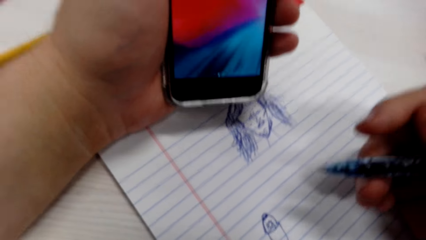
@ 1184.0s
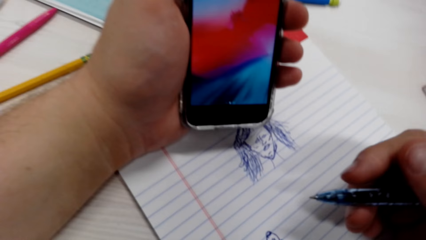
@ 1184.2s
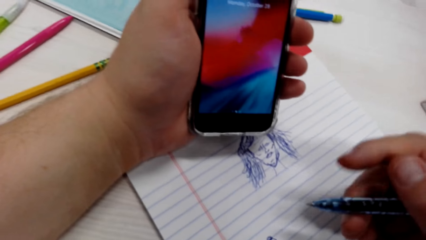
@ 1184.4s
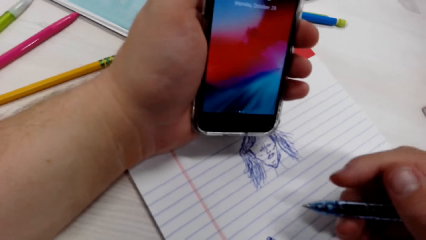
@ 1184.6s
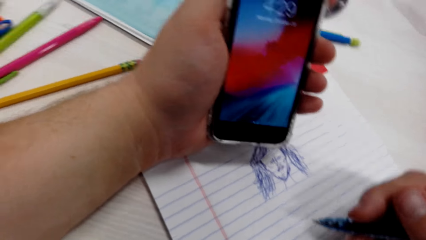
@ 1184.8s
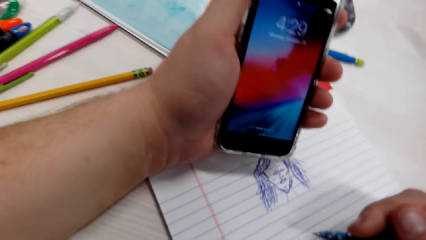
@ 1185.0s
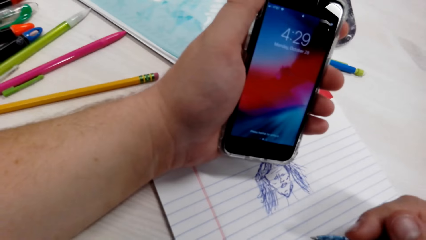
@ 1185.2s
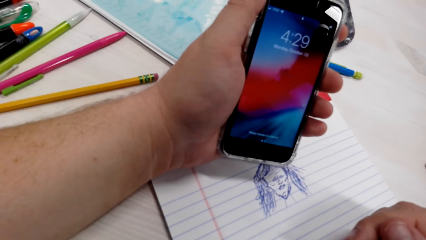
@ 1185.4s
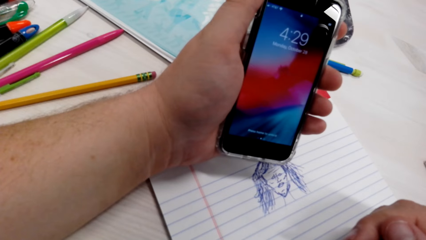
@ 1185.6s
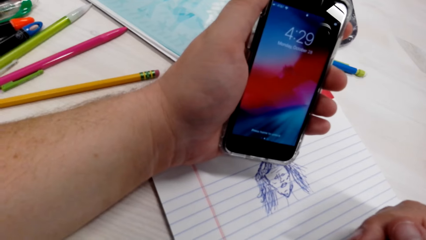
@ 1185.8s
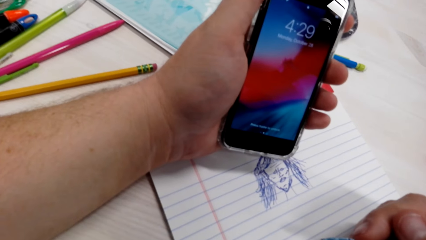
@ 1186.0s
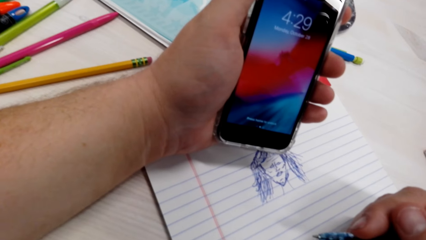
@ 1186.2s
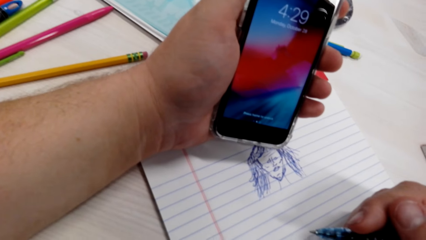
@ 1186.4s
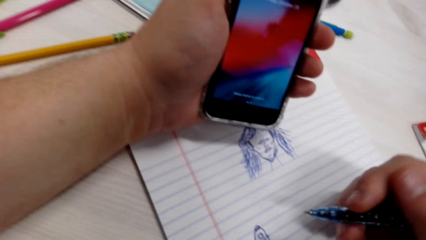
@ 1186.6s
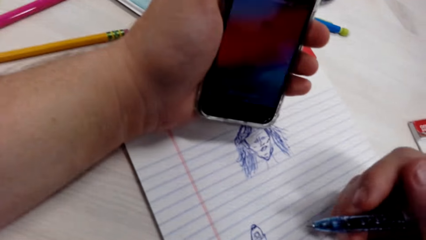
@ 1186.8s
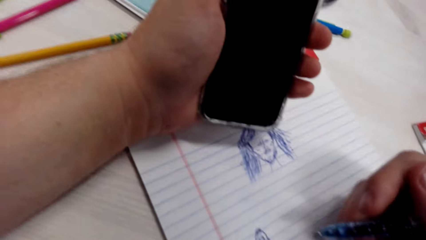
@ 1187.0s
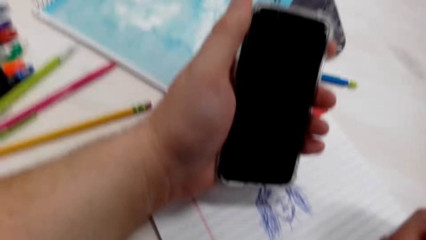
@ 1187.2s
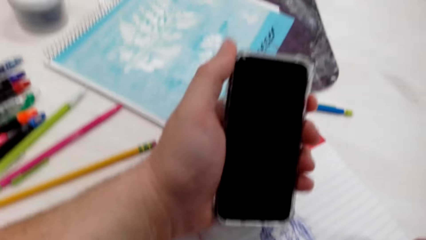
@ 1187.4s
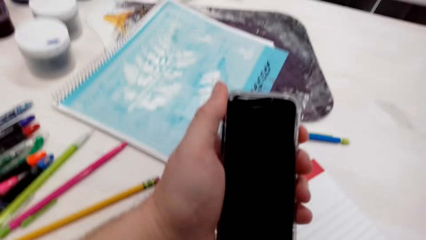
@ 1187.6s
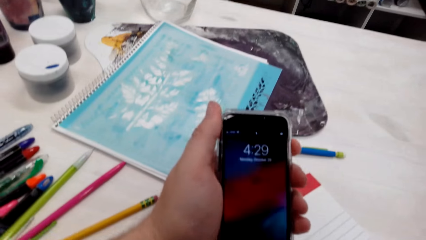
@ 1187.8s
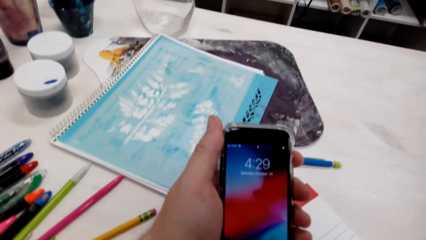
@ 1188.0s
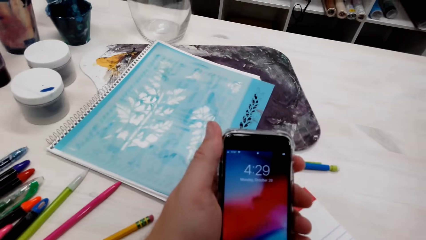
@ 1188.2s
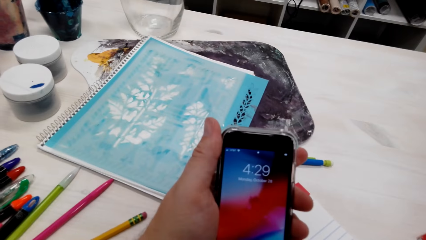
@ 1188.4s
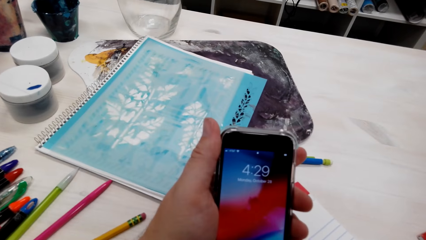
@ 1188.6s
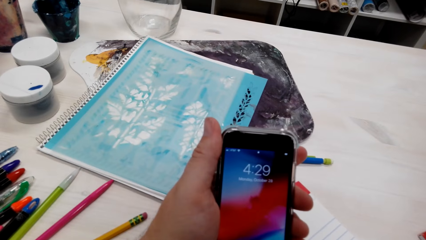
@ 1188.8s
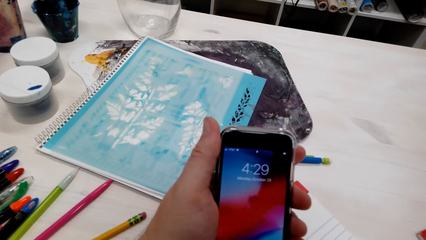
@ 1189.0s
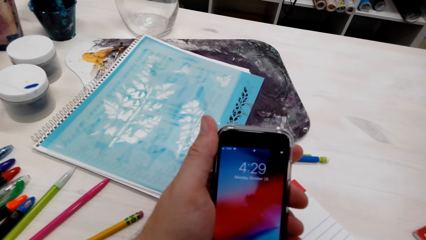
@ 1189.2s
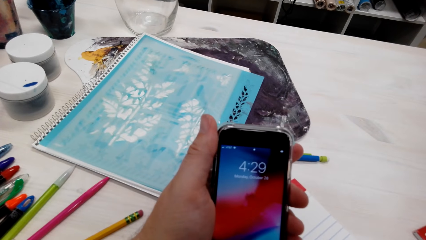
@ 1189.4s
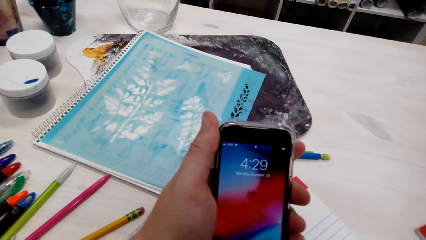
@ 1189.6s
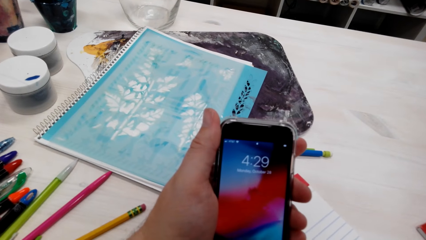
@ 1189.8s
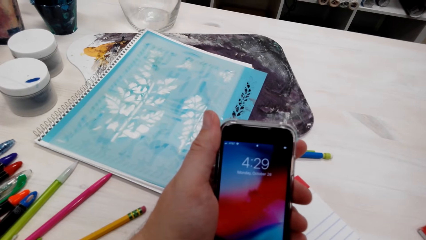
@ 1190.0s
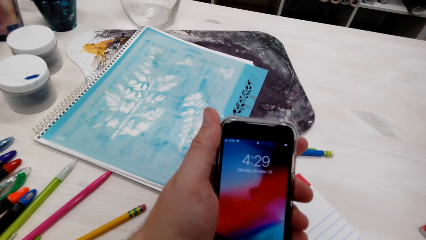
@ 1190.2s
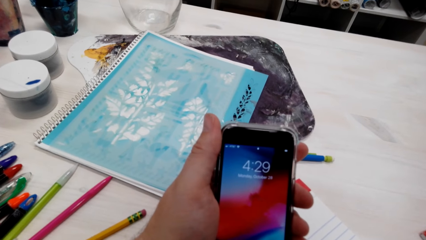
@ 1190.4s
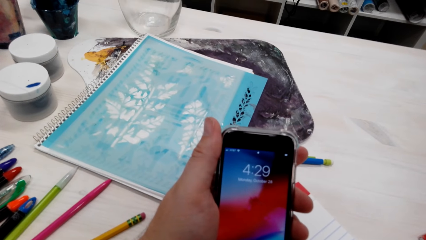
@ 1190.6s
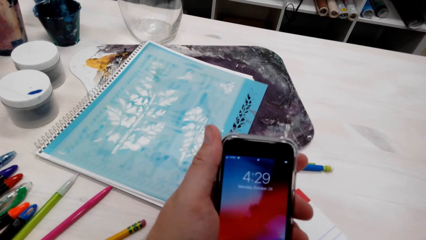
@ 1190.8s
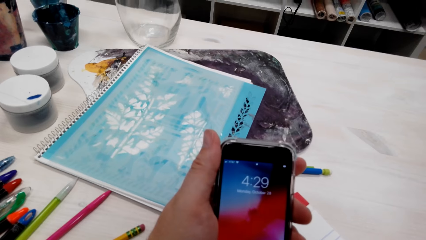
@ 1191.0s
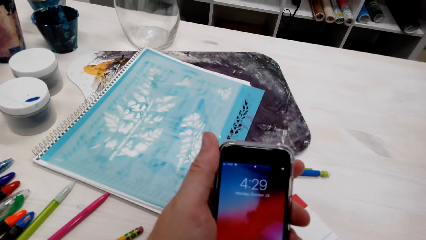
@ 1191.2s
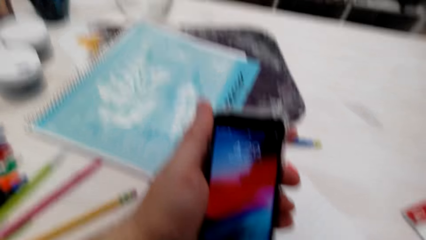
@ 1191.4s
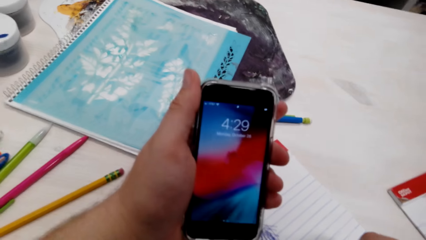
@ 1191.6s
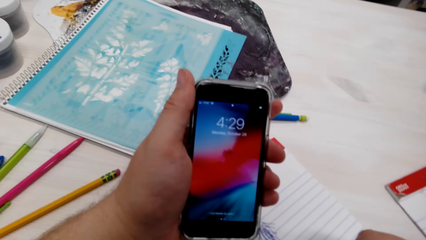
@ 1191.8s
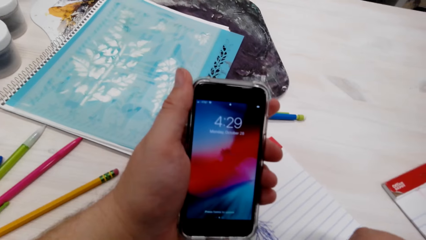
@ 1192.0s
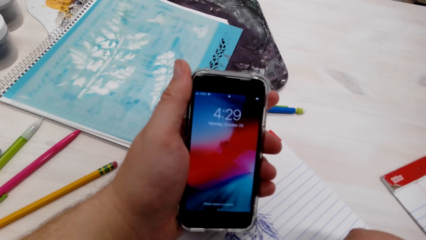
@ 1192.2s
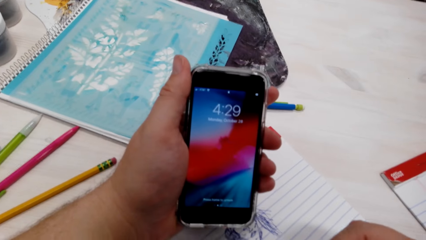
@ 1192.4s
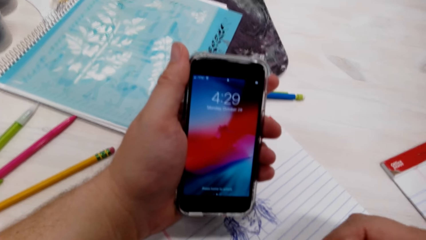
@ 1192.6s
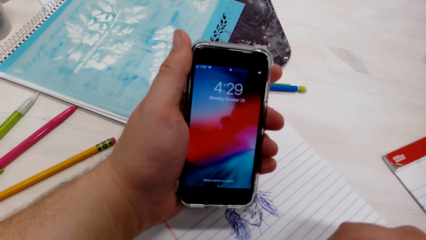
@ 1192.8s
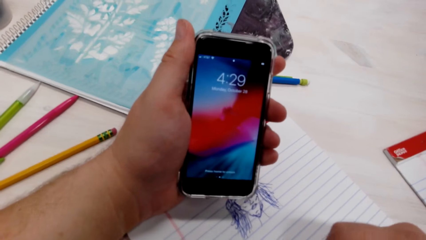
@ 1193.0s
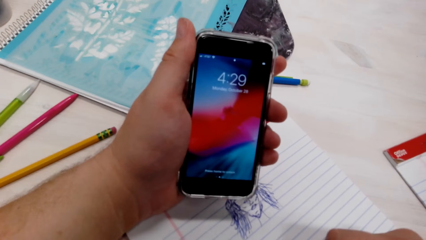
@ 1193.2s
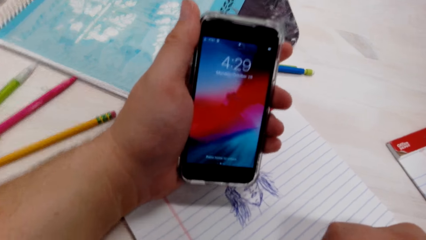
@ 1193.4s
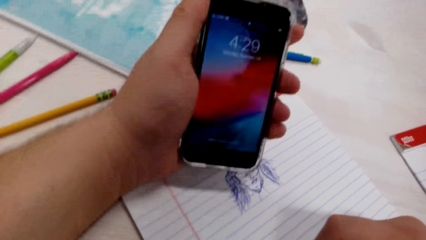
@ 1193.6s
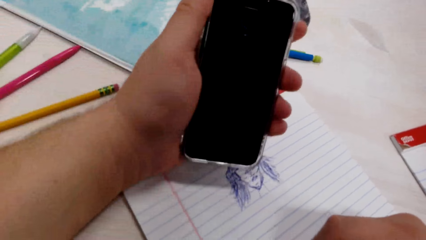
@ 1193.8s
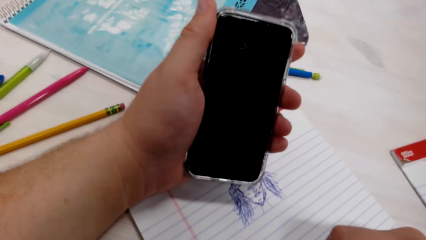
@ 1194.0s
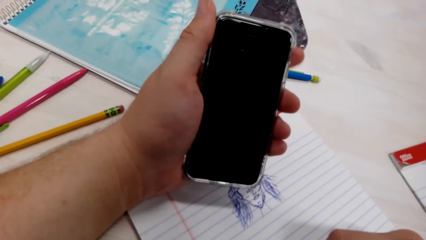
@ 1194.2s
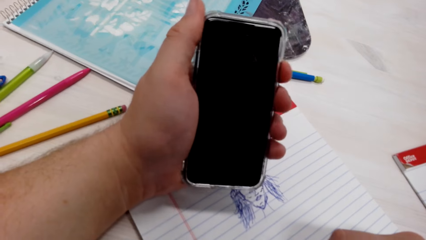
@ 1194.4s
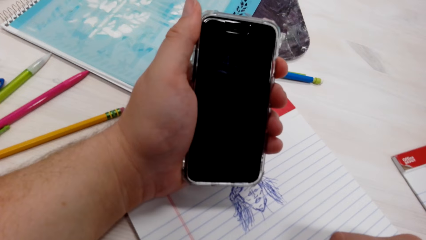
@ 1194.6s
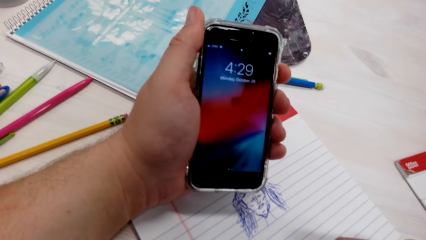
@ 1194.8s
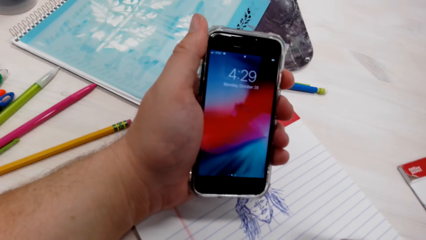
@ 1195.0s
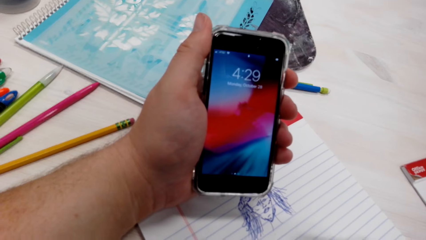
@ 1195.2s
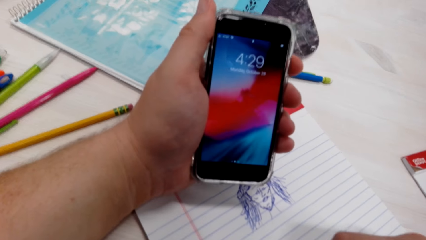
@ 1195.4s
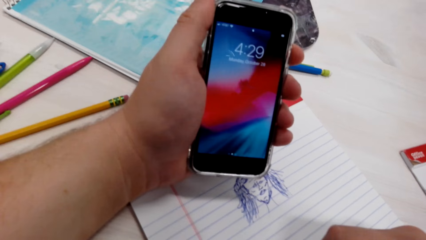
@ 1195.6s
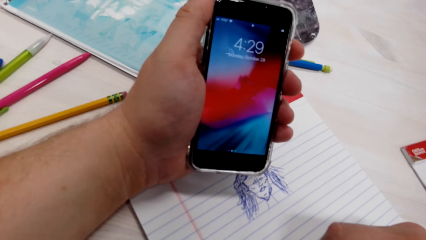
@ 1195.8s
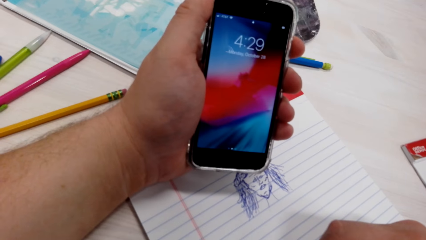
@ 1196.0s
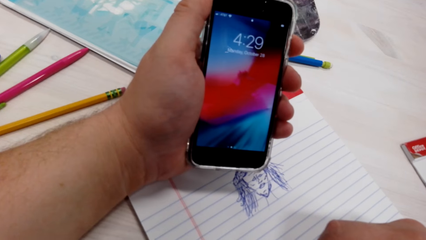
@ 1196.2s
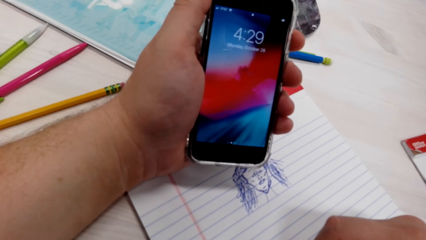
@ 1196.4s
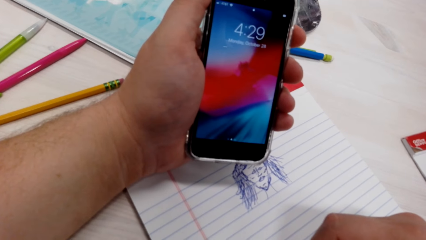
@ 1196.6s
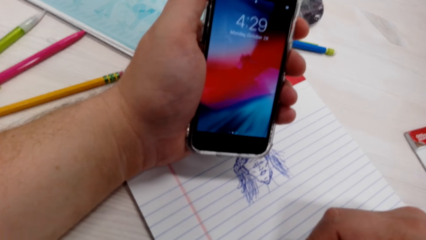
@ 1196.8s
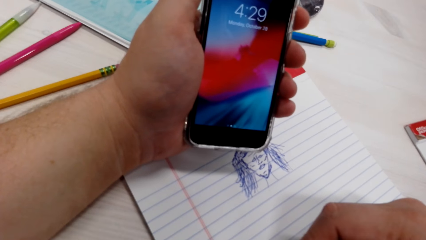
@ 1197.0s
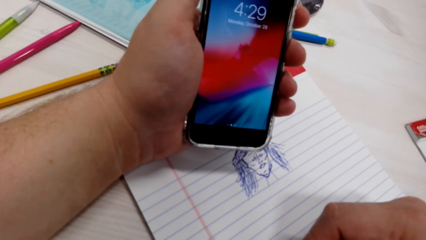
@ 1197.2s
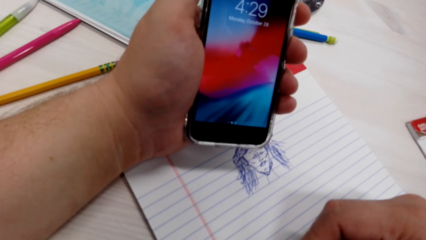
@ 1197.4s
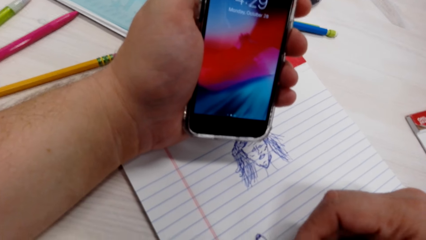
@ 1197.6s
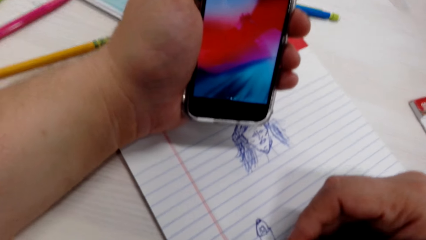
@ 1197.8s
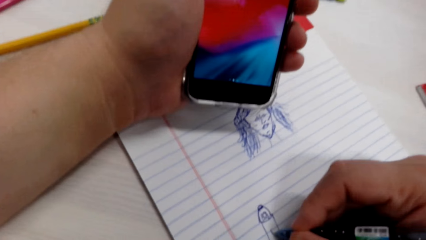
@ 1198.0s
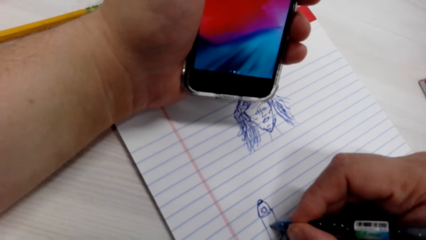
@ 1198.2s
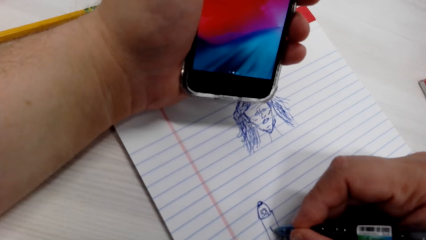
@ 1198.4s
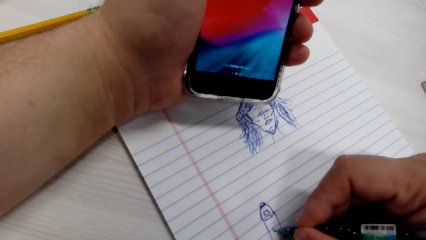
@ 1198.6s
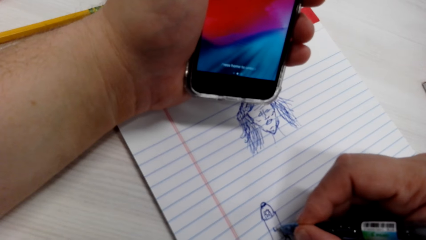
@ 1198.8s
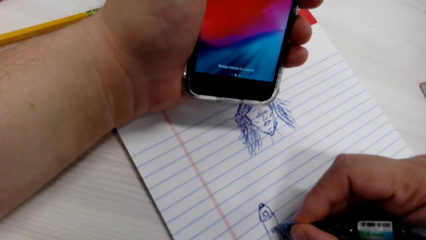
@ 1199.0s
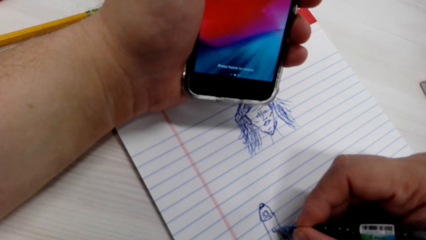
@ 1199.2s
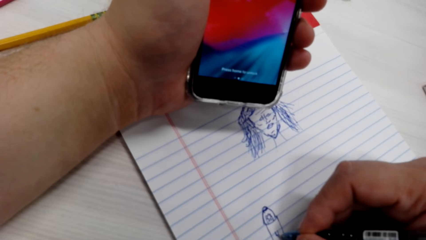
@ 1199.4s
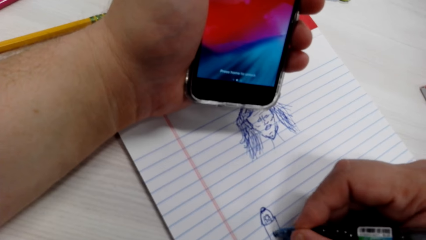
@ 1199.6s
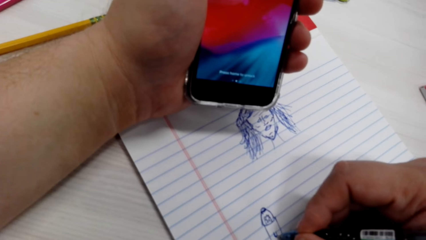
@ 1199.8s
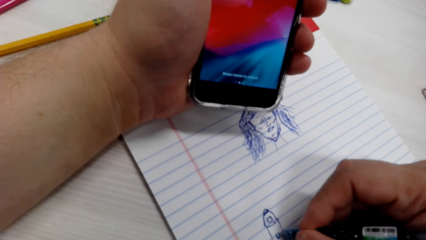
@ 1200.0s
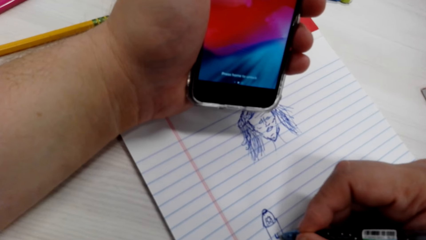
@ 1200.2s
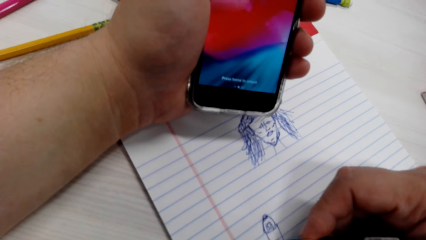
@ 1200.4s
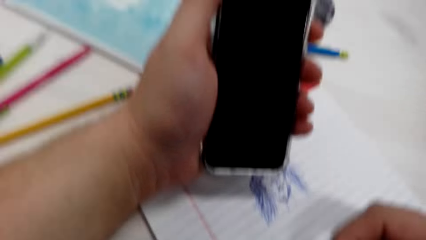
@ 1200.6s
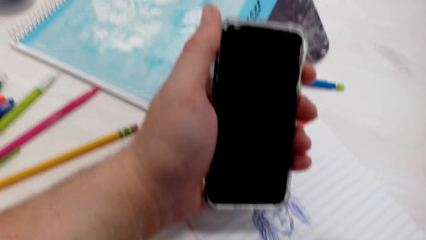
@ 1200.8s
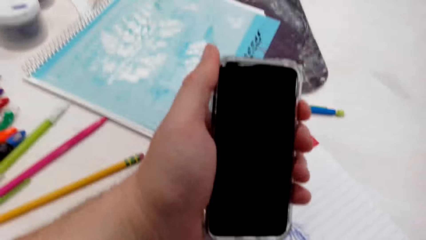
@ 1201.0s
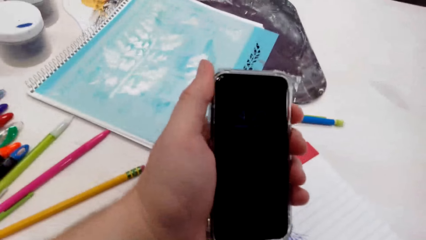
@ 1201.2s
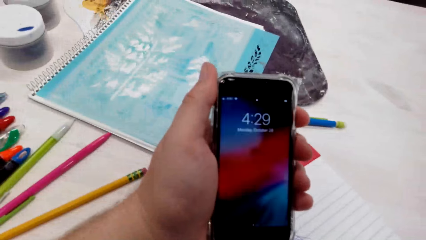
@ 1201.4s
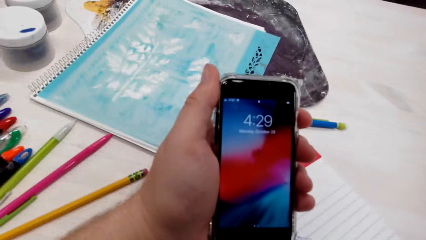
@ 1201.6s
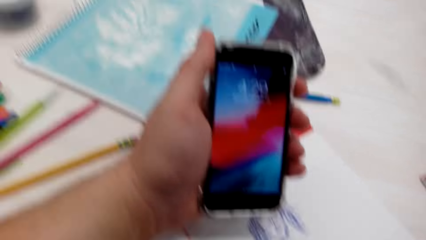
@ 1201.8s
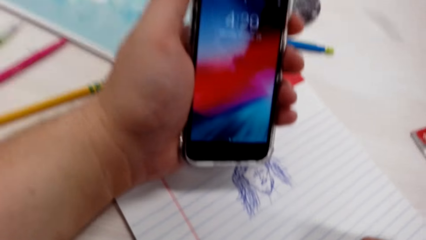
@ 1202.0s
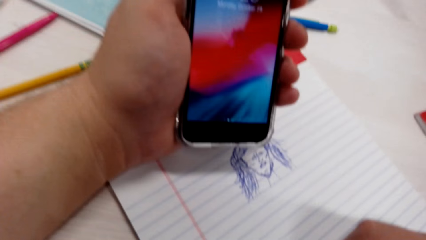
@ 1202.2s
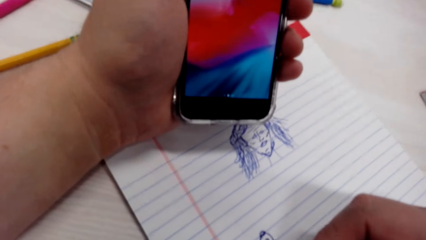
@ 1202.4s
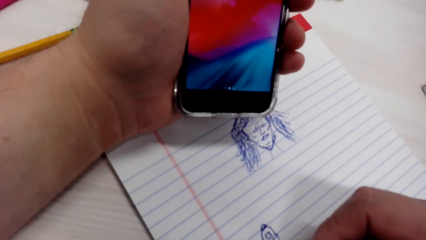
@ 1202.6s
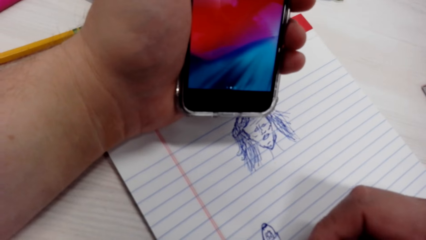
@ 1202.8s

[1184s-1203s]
The camera wearer talks with a person. They draw a drawing on the book. They light the phone on and talk with the person. They use the phone. They sneeze. They talk with the person. They draw on the book.
